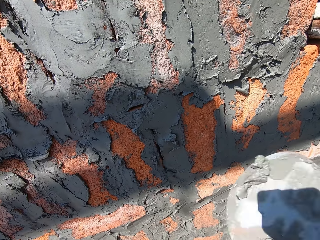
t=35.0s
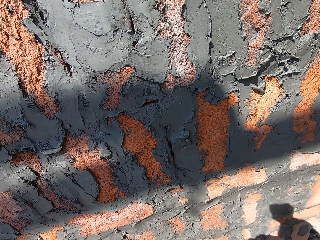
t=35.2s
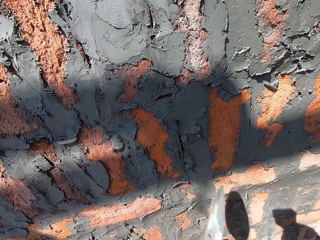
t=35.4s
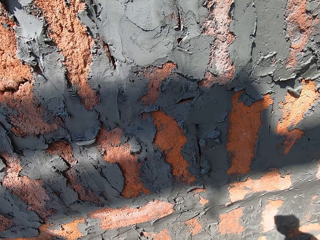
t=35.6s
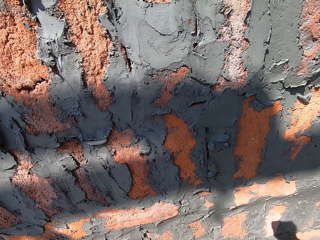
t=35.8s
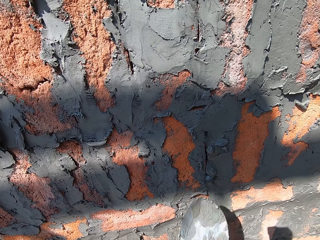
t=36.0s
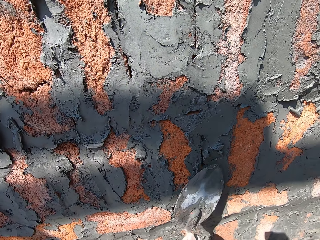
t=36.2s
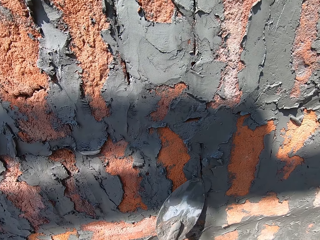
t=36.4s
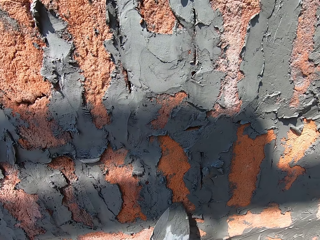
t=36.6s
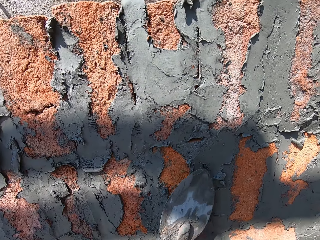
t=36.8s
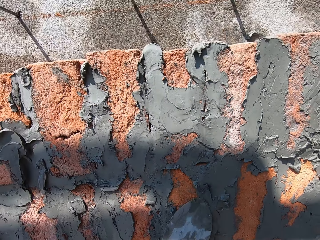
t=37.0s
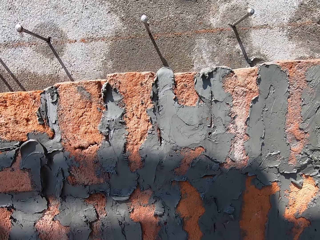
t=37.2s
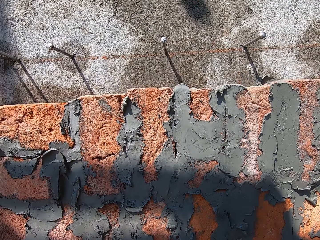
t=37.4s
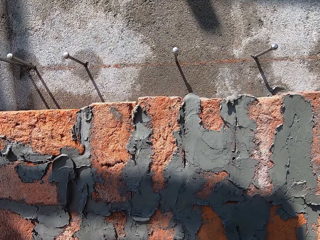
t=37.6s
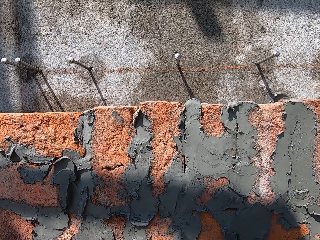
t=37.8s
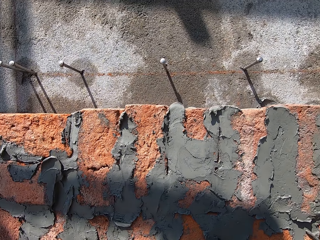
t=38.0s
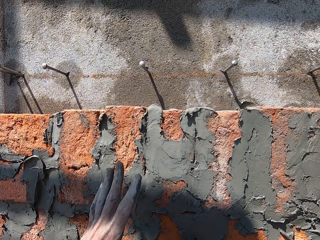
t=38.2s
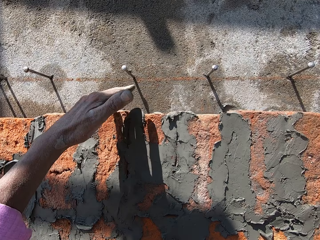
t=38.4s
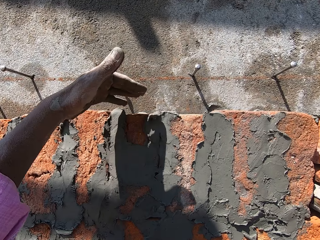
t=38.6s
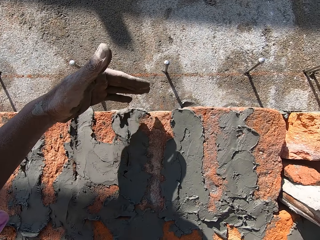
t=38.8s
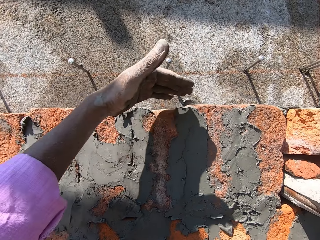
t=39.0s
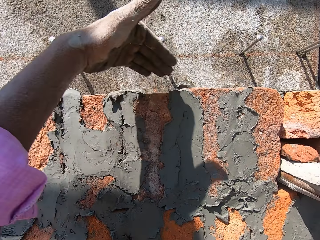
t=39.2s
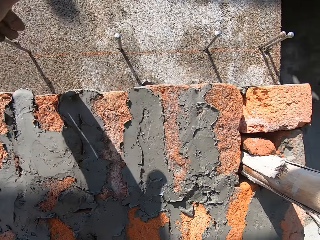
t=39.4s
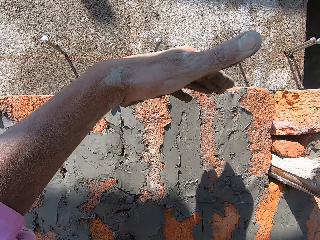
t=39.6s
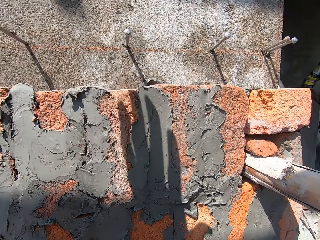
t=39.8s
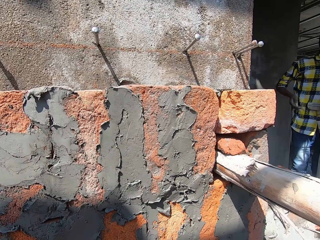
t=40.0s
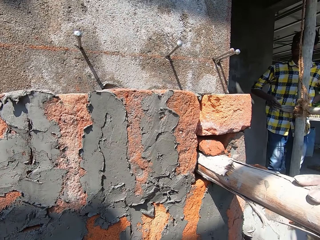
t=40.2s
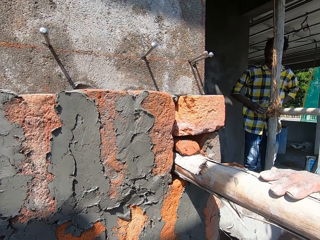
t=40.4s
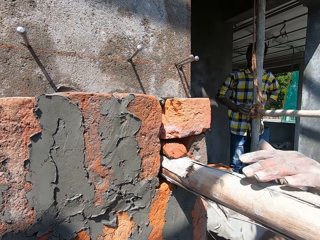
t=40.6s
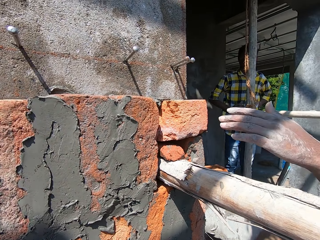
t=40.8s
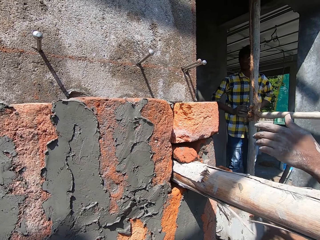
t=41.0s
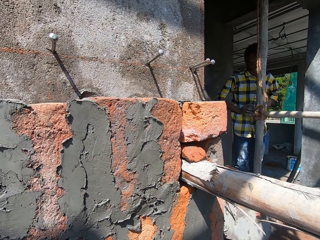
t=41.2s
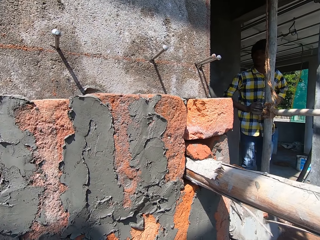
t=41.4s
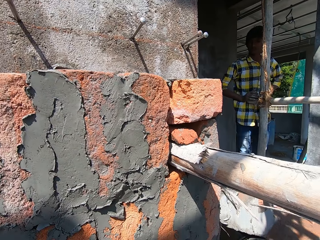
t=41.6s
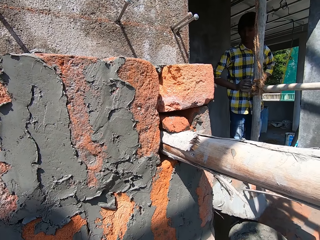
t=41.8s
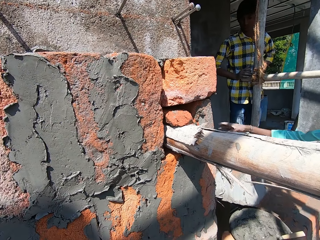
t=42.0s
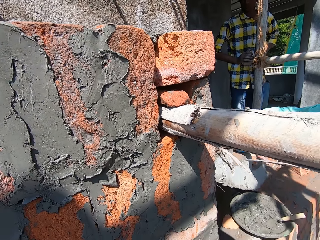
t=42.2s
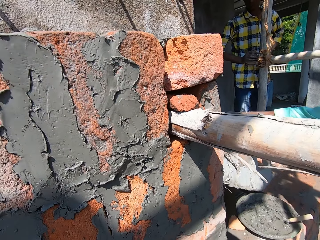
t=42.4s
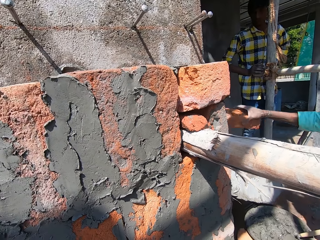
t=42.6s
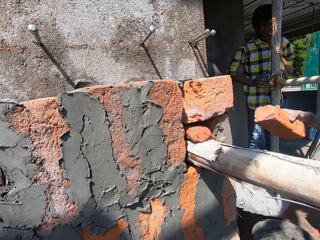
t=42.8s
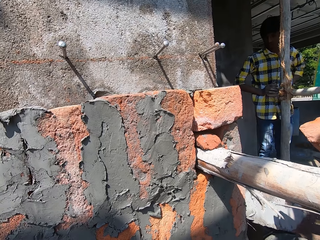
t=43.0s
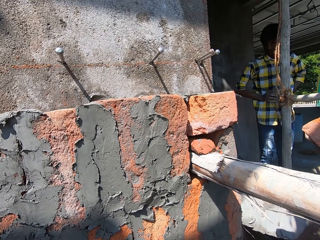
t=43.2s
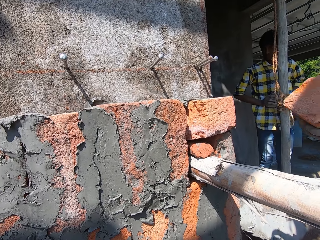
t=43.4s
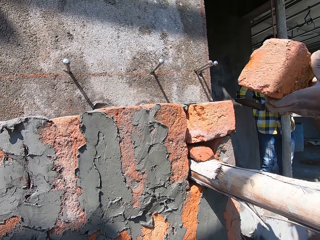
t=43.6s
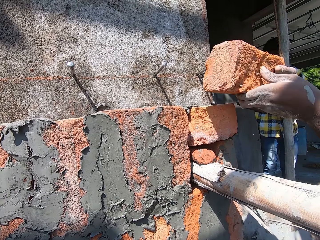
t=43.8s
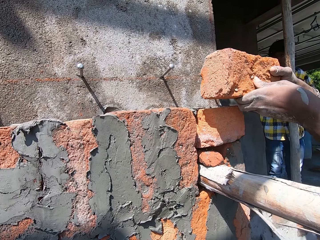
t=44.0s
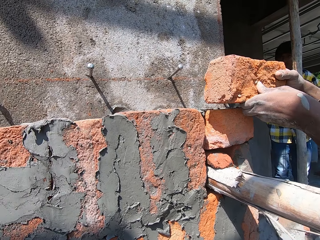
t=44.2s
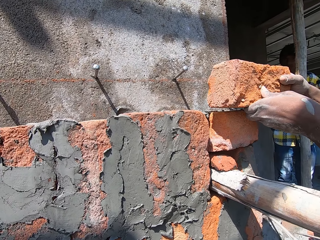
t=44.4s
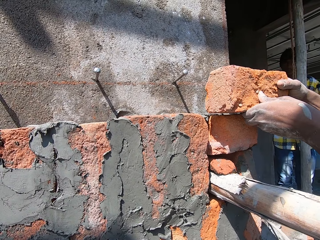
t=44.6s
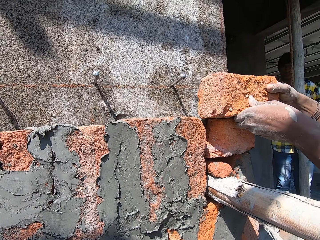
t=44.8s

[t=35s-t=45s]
The camera wearer puts the cement to the fabric. They adjust the cement with a trowel. They cement the brick wall. They stretch a hand. They talk to a man. The man drops a hand, stretches a hand, and holds a fabric.

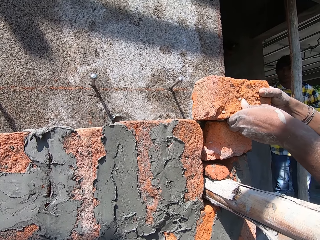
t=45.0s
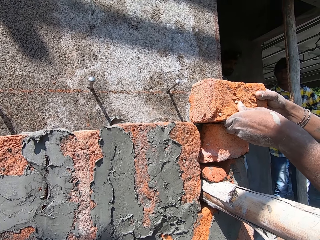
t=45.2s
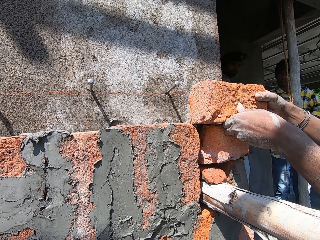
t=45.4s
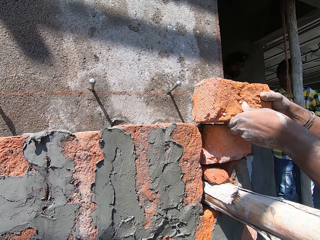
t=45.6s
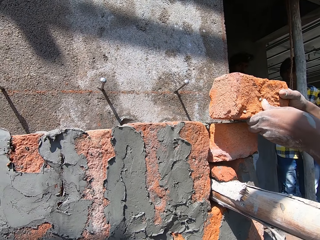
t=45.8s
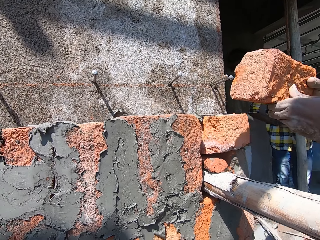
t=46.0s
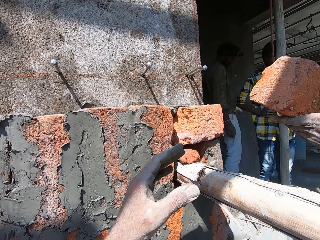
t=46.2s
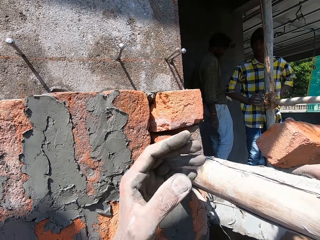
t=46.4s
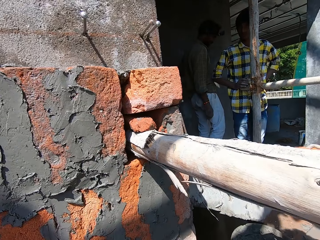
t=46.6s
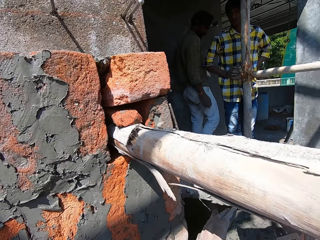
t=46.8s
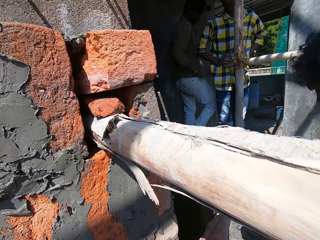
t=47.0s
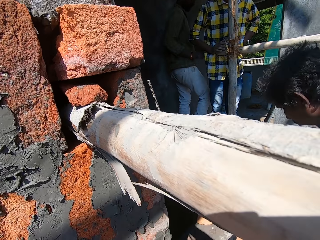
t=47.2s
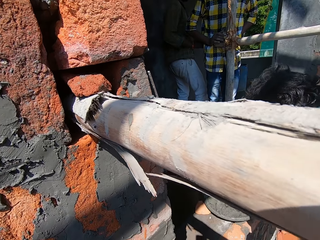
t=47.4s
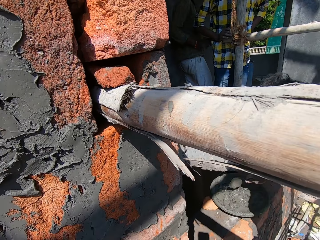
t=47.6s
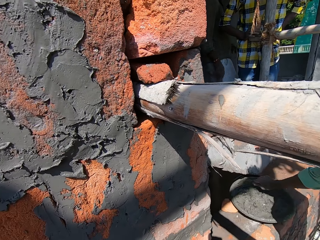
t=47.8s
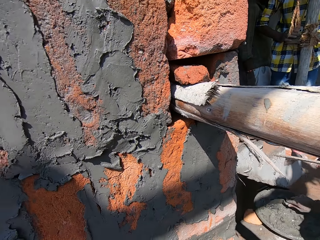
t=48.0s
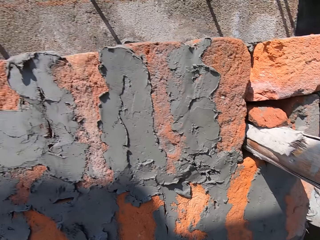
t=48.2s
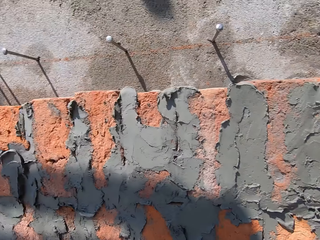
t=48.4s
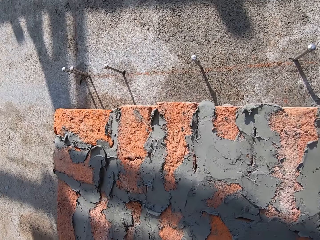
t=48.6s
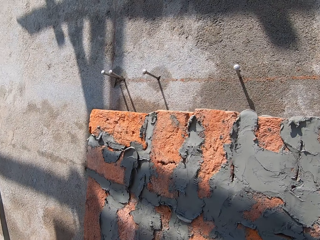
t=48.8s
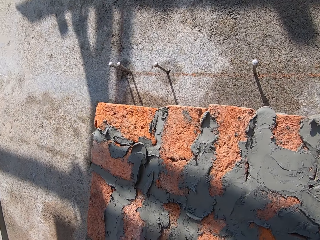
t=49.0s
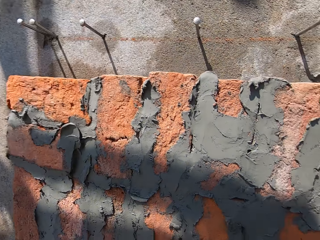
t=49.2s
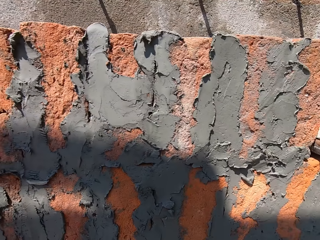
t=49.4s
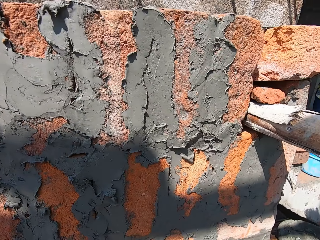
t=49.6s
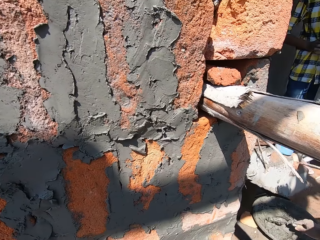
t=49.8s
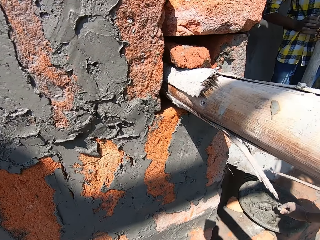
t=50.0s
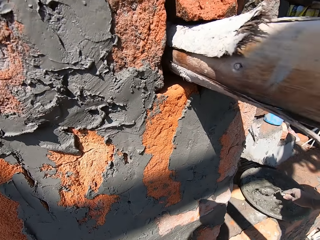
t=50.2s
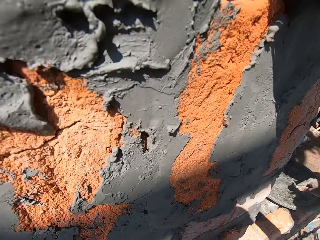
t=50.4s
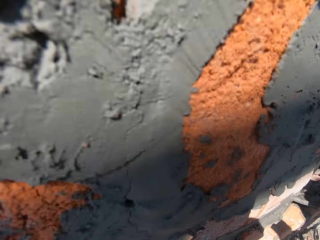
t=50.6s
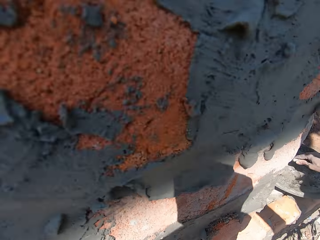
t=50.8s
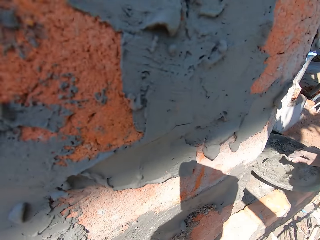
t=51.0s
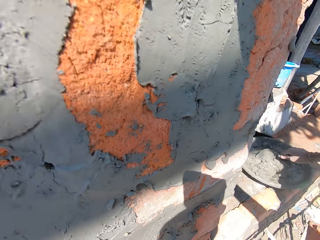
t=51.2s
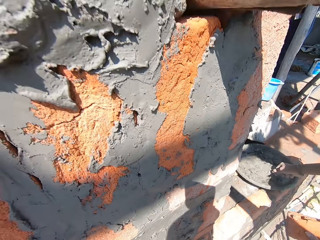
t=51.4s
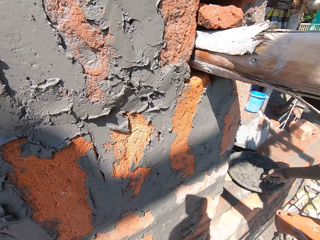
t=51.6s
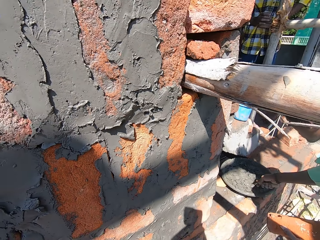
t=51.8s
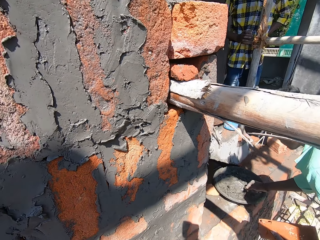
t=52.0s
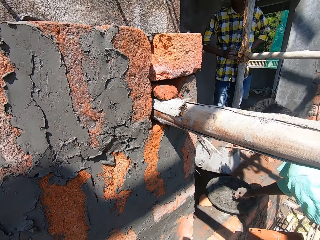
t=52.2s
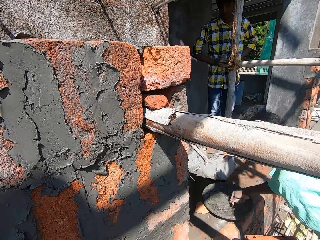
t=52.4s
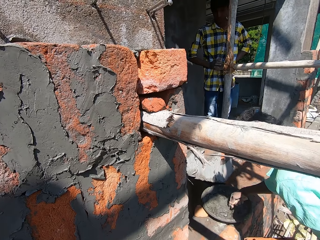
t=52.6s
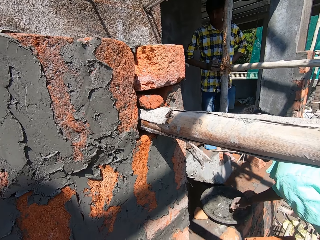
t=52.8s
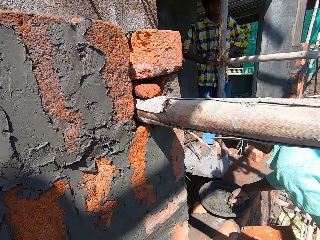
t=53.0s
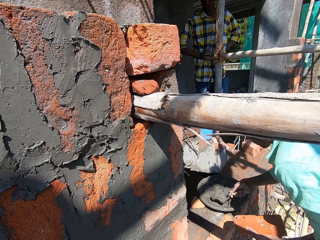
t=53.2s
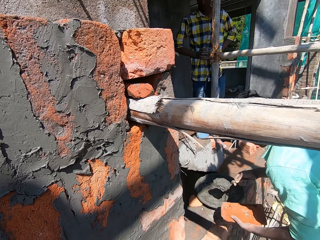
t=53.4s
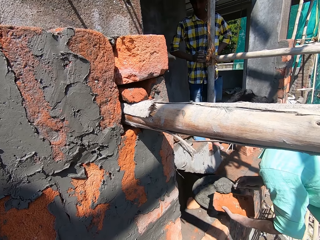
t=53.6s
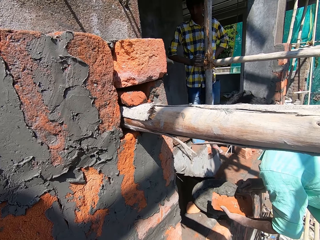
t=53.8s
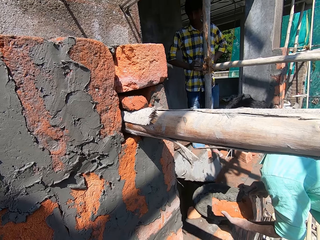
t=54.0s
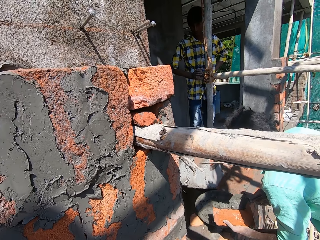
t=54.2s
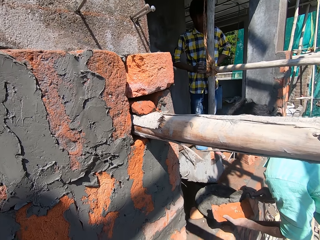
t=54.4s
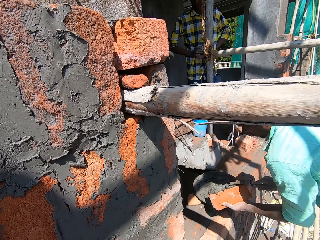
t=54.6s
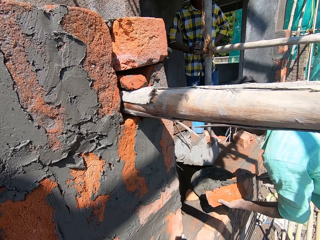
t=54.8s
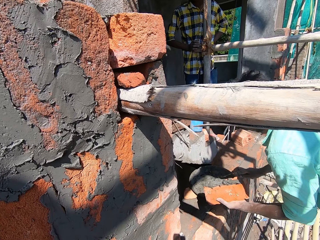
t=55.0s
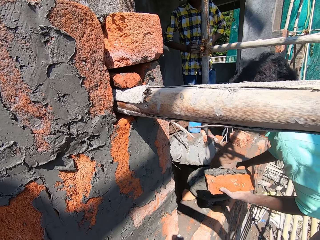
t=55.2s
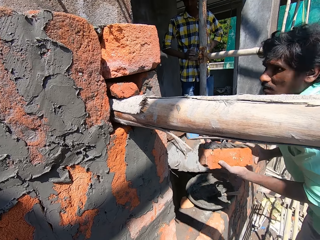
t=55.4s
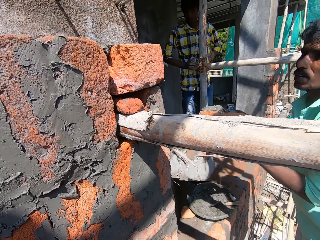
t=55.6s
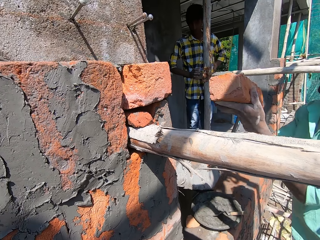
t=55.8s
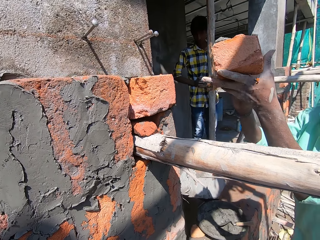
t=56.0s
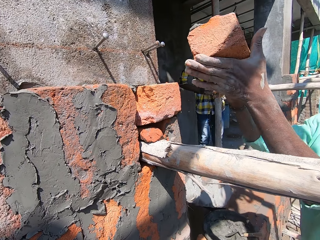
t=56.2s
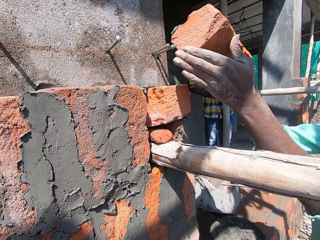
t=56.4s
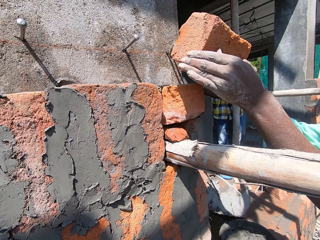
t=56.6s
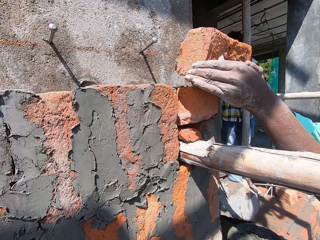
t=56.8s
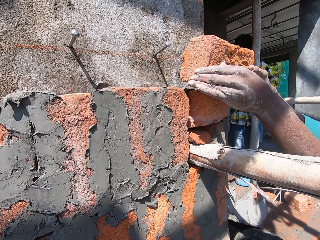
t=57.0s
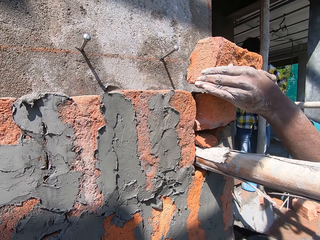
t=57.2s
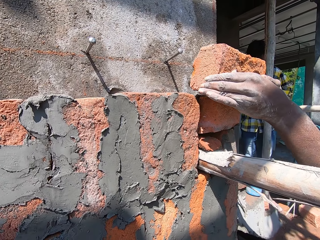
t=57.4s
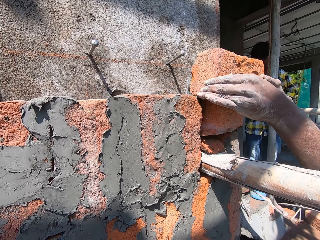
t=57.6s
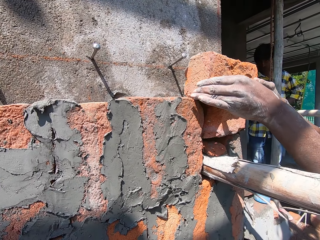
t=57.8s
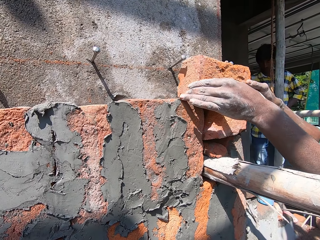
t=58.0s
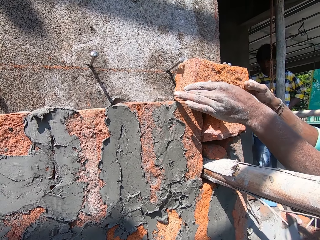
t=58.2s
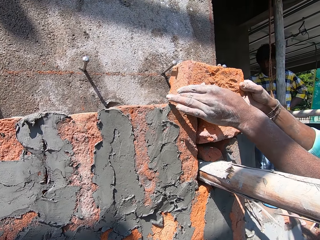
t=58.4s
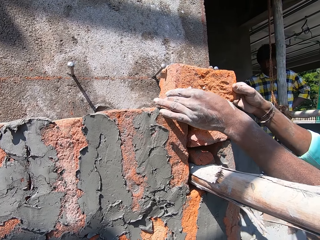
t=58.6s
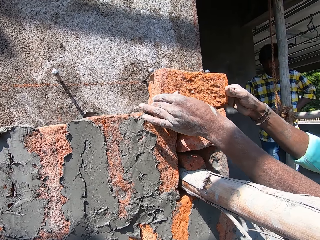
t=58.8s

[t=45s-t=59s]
The camera wearer stretches a hand, looks around, and talks to a man. The man adjusts the cement and puts the cement on the fabric. The camera wearer attaches the fabric on the wall.
